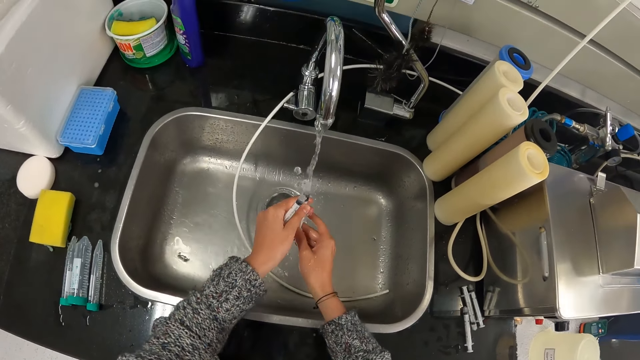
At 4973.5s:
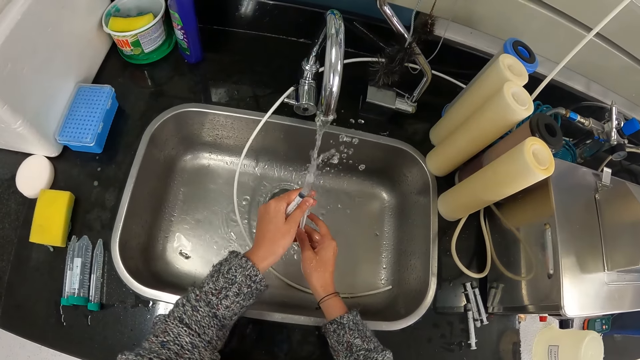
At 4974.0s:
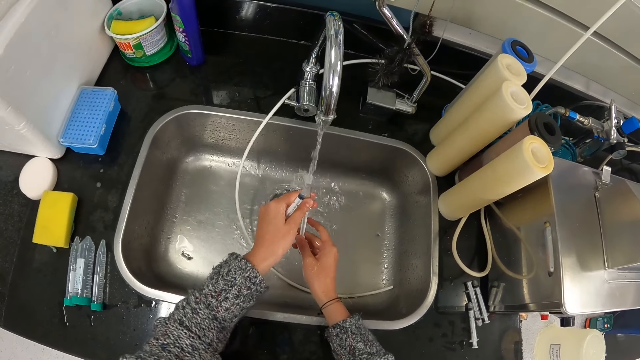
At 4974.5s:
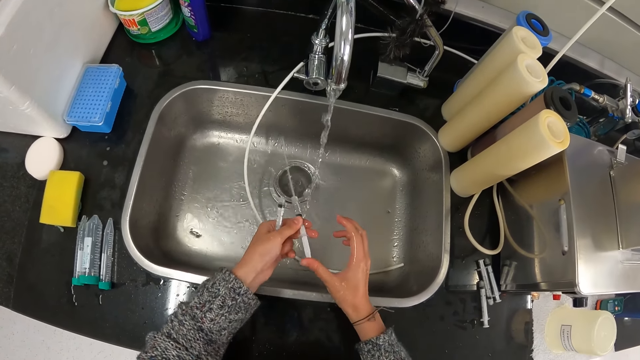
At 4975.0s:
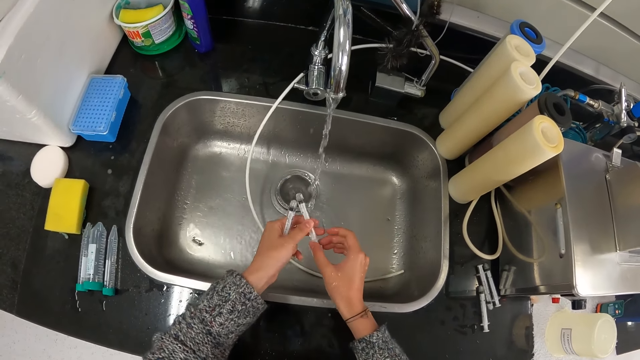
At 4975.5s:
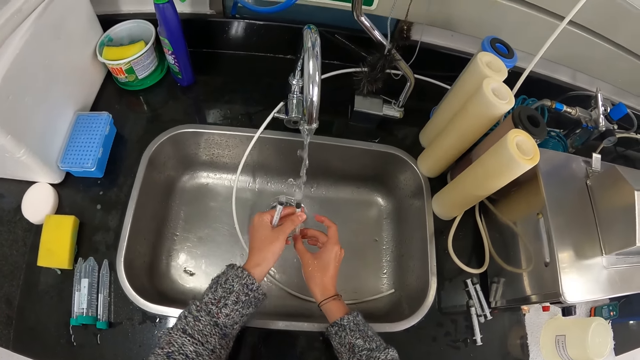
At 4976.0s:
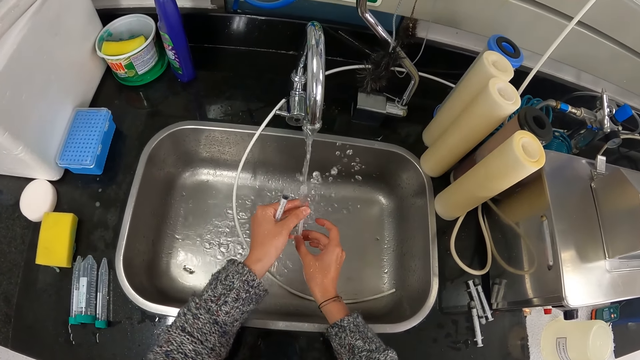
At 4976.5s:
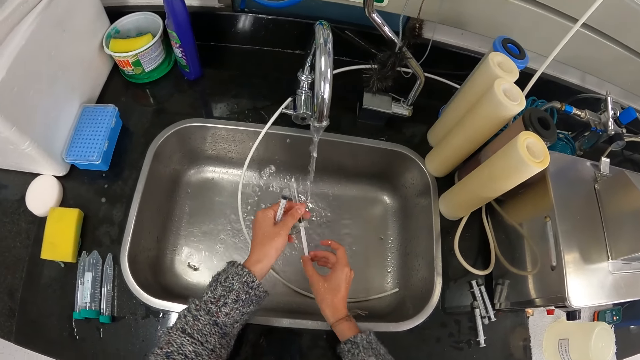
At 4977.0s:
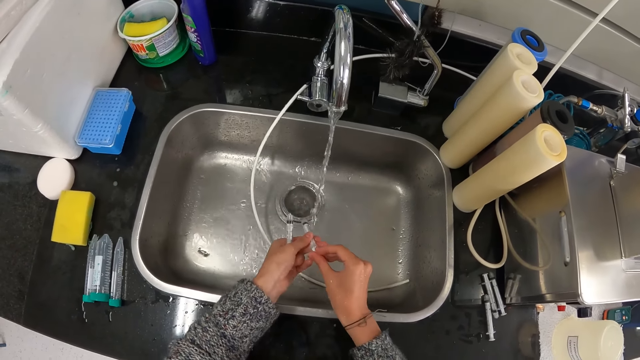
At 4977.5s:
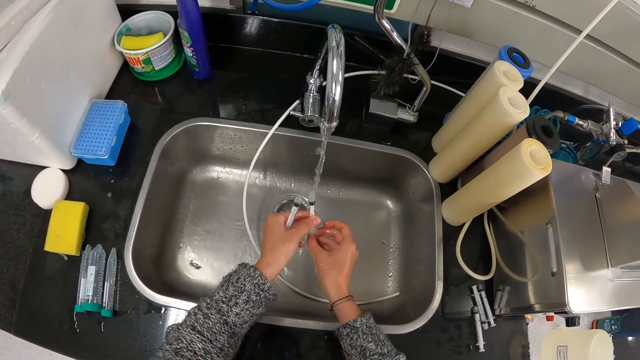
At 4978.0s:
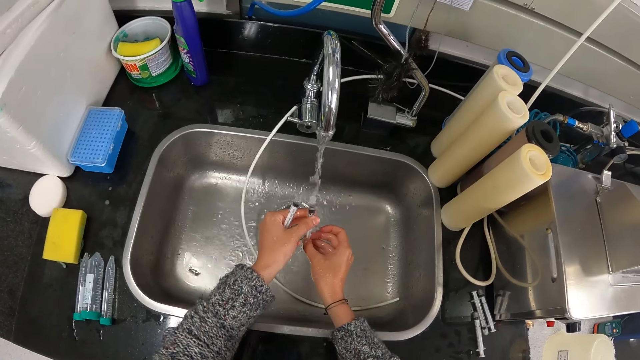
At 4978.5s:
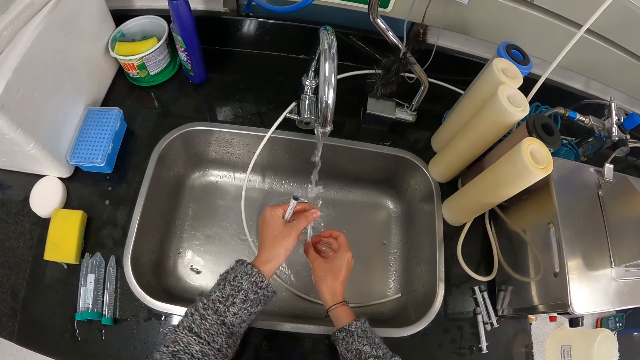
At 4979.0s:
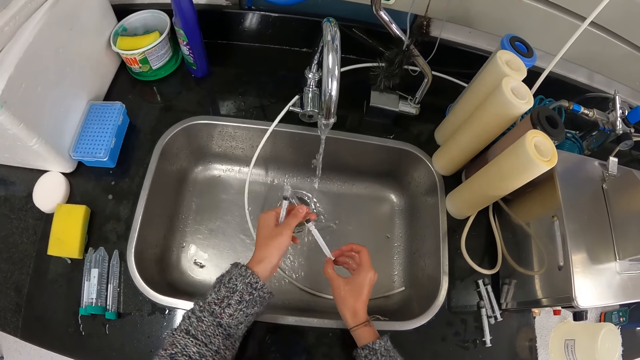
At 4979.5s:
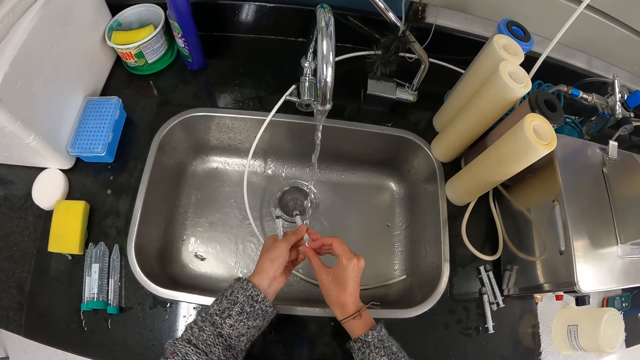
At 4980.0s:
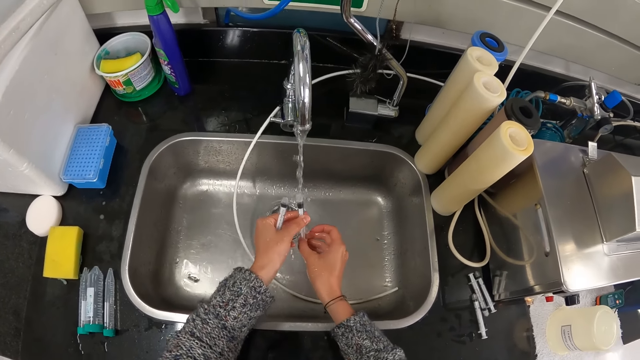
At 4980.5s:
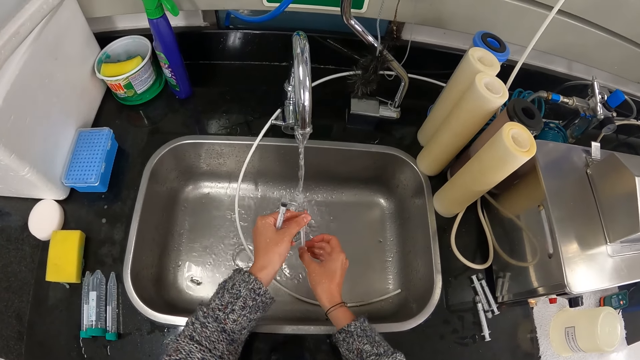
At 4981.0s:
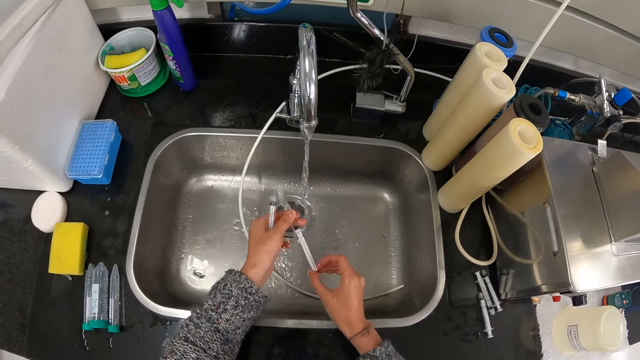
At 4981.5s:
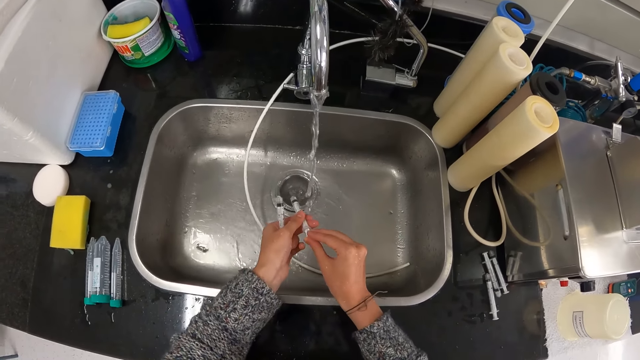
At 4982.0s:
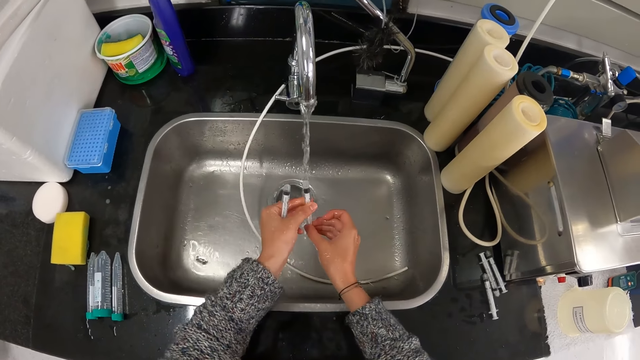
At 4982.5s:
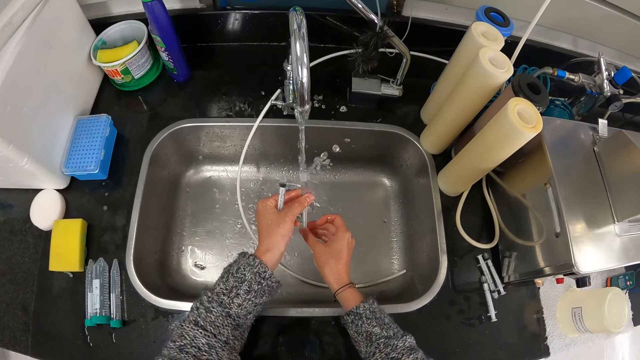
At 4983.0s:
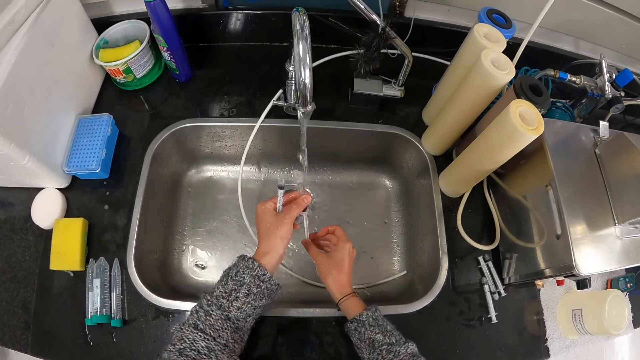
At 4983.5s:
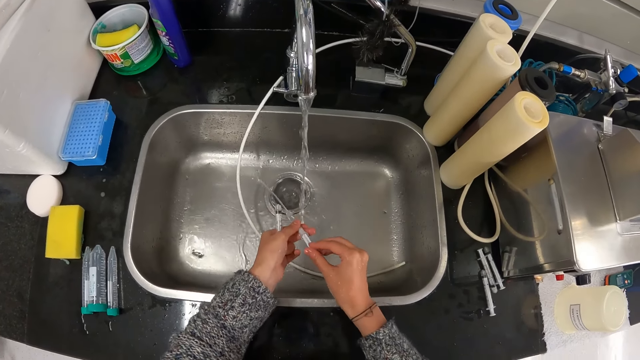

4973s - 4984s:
The camera wearer puts water in the syringe and drains water with the syringe. They remove water from the syringe. They put water in the syringe and drain water with the syringe. They remove water from the syringe. They drain water with the syringe and put water in the syringe. They remove water from the syringe. They put water in the syringe and drain water with the syringe. They remove water from the syringe. They put water in the syringe and drain water with the syringe. They remove water from the syringe.

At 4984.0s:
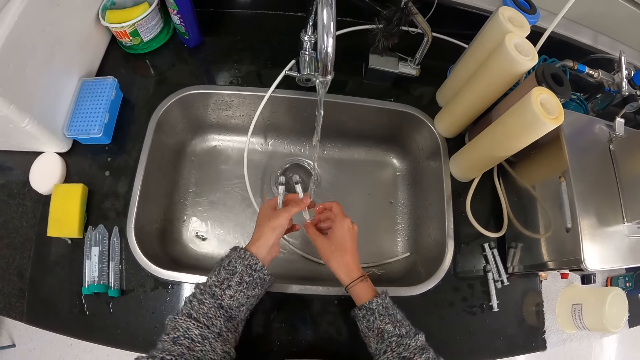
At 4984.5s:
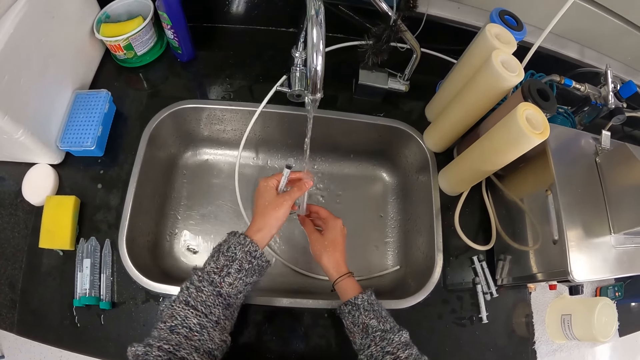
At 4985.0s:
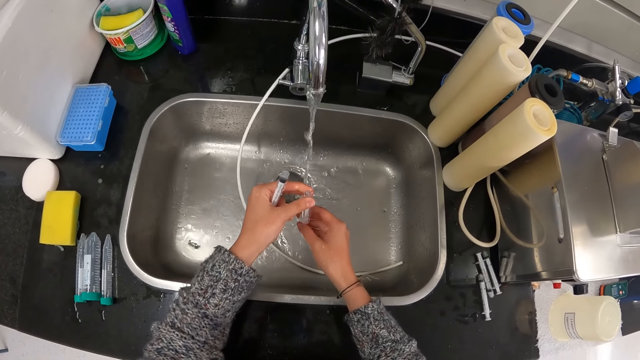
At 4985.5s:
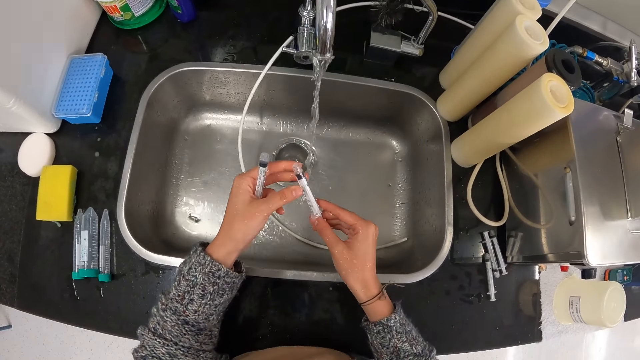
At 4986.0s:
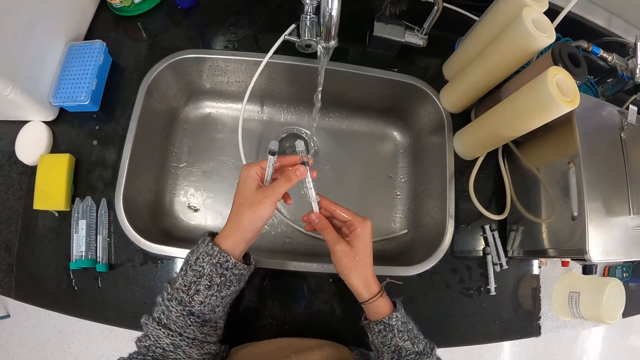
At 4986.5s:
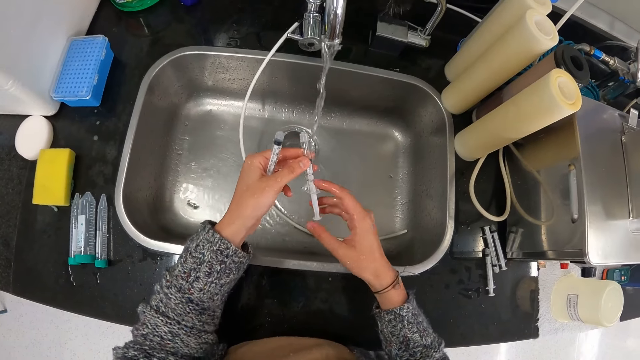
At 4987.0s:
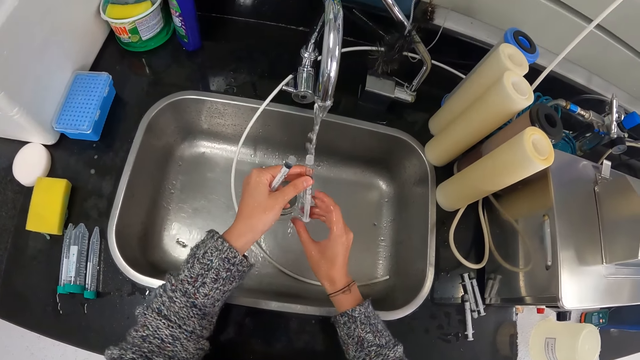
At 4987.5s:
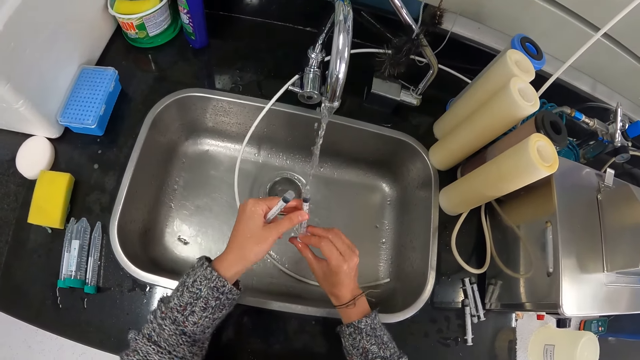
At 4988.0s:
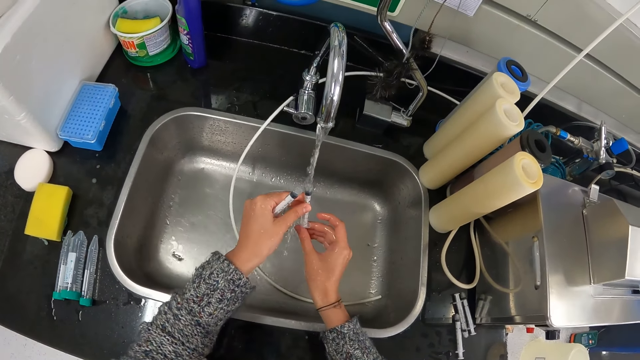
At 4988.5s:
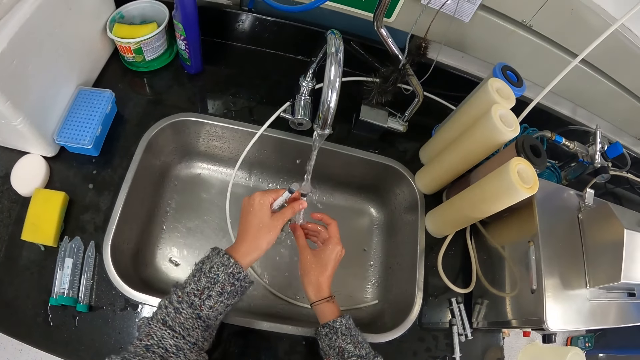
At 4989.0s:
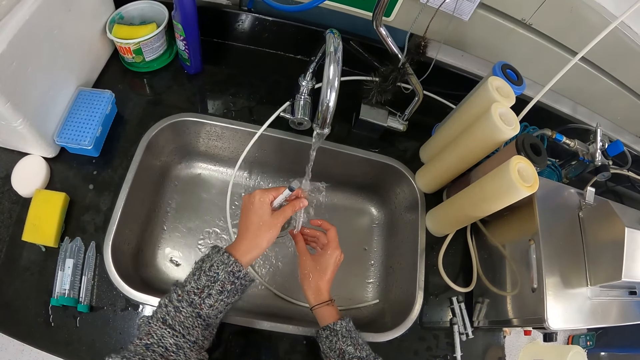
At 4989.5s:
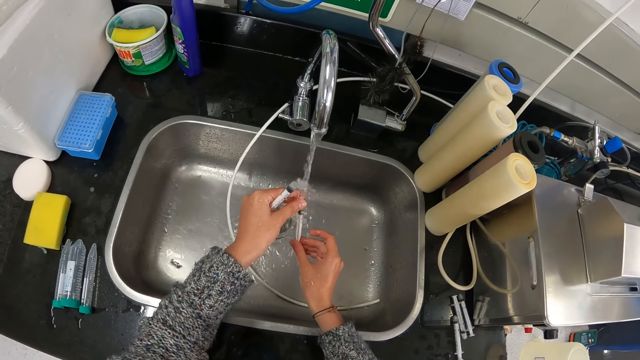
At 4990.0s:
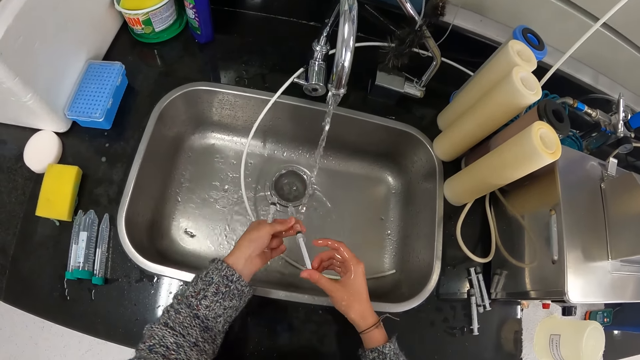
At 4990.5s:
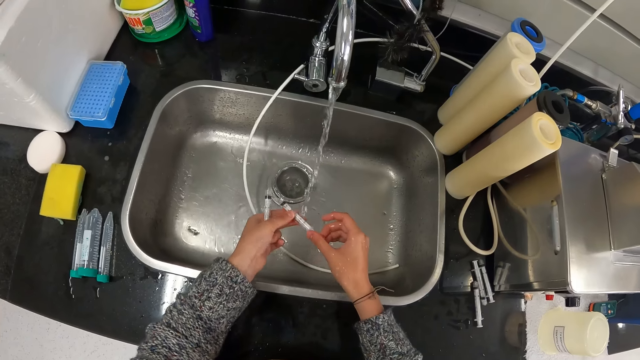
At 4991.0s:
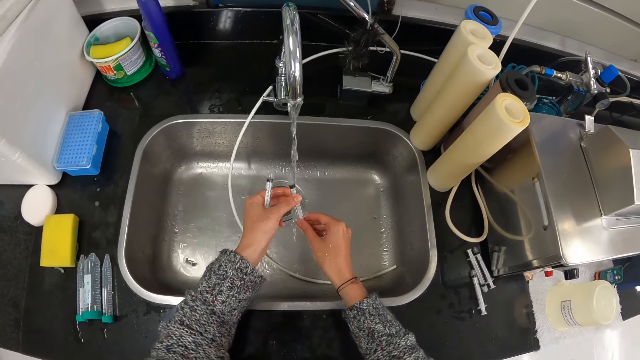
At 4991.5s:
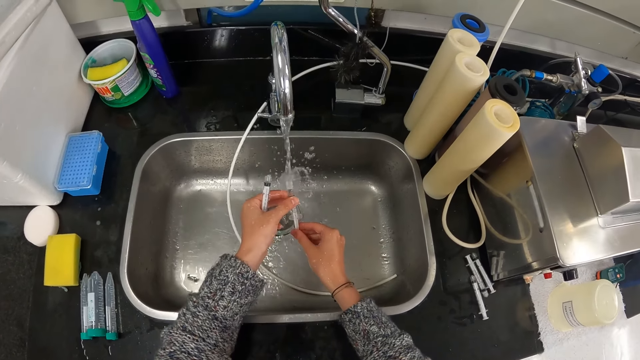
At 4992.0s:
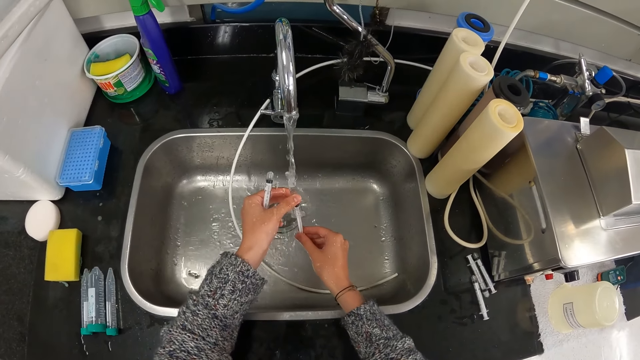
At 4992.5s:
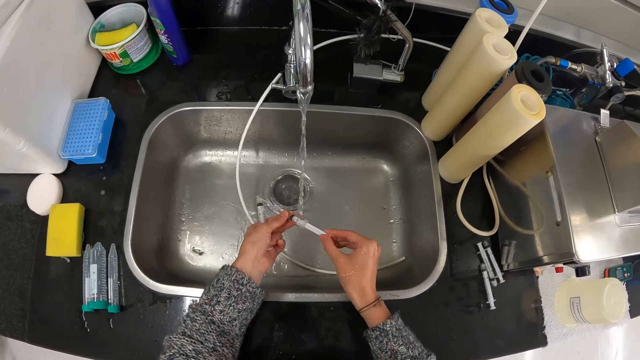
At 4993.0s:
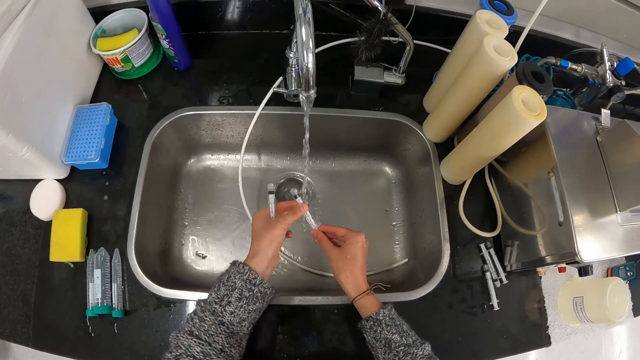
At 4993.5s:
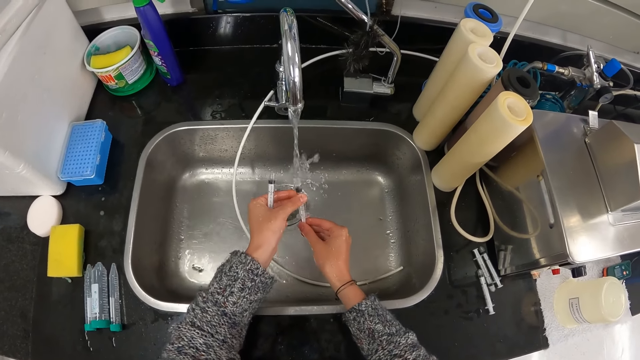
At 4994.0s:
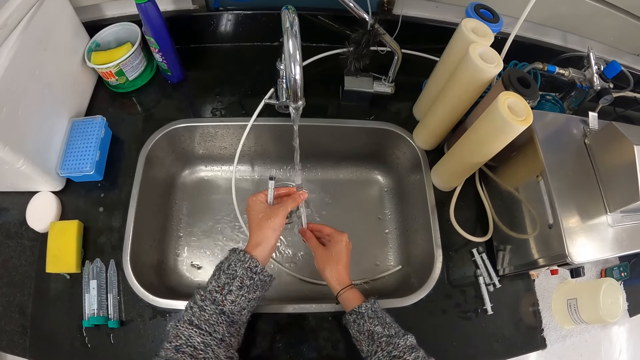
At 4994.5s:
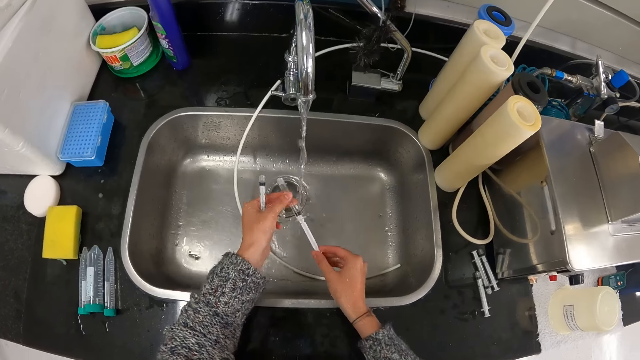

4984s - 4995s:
The camera wearer rinses the syringe and drains water with the syringe. They open the syringe and put water in the syringe. They remove water from the syringe. They drain water with the syringe and put water in the syringe. They remove water from the syringe. They put water in the syringe and drain water with the syringe.
